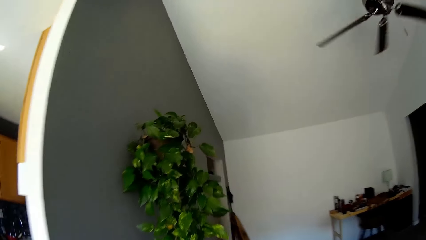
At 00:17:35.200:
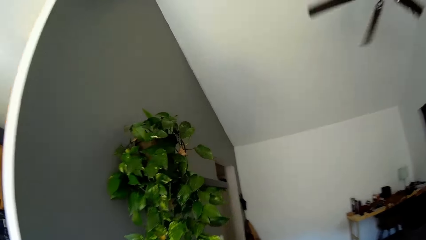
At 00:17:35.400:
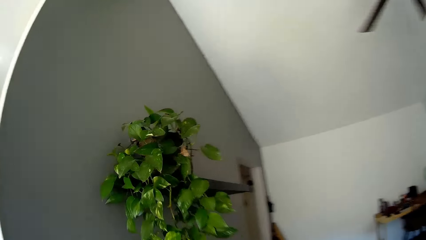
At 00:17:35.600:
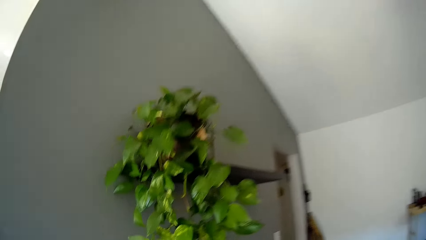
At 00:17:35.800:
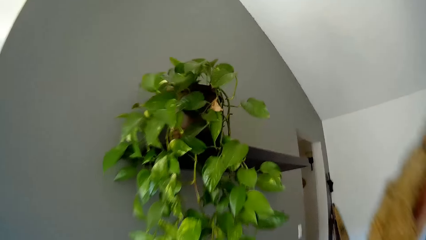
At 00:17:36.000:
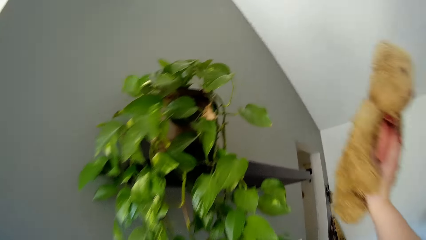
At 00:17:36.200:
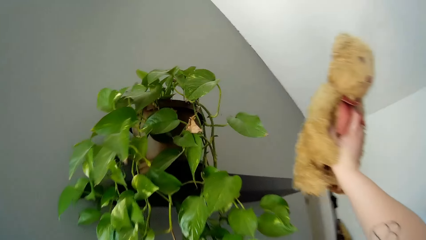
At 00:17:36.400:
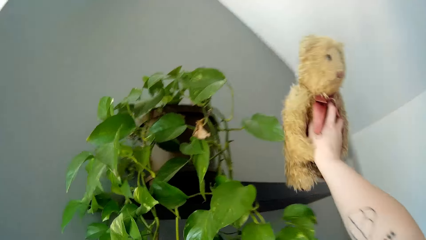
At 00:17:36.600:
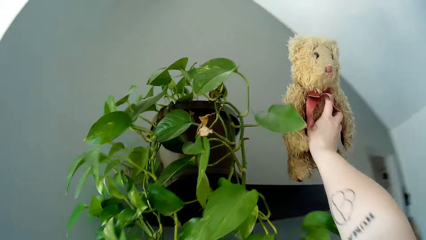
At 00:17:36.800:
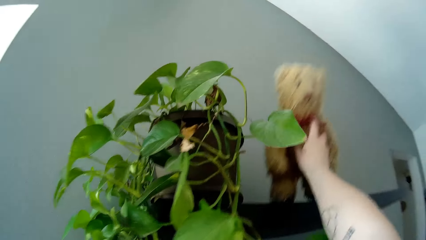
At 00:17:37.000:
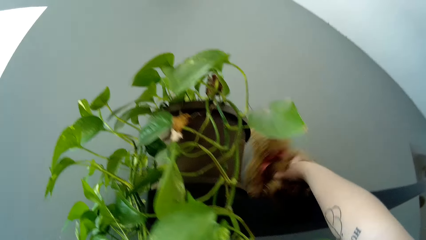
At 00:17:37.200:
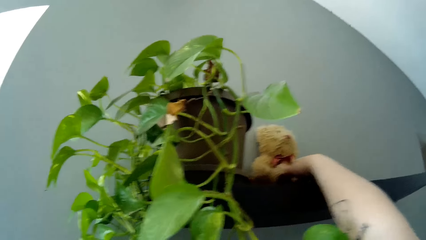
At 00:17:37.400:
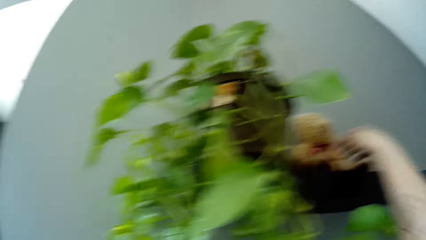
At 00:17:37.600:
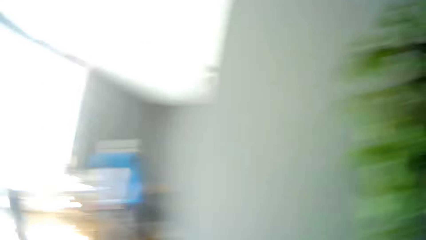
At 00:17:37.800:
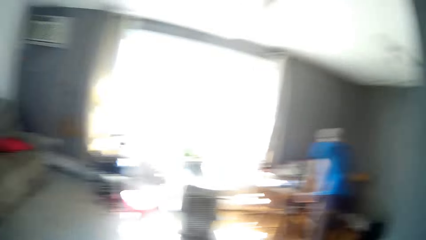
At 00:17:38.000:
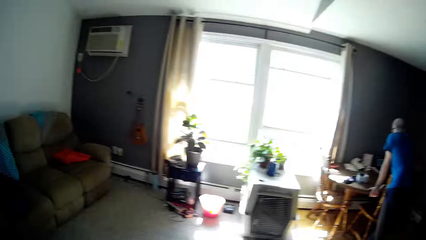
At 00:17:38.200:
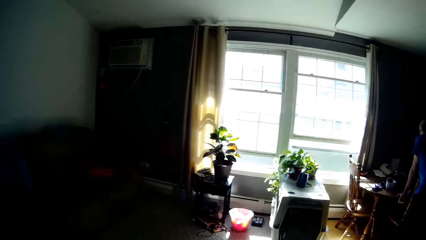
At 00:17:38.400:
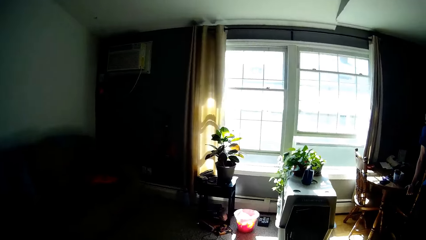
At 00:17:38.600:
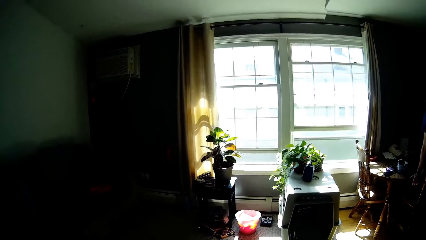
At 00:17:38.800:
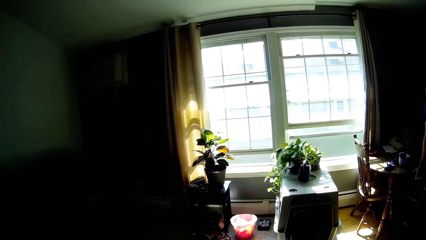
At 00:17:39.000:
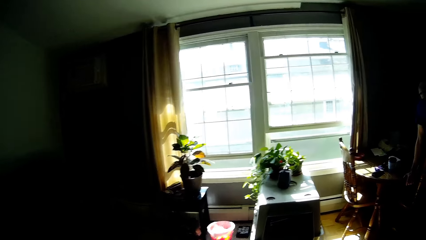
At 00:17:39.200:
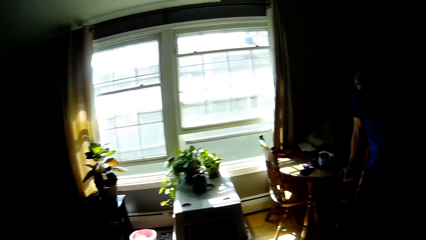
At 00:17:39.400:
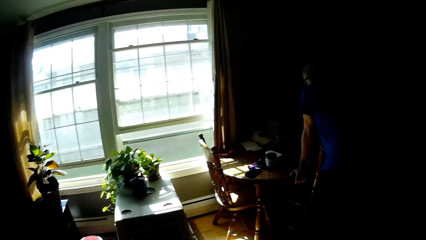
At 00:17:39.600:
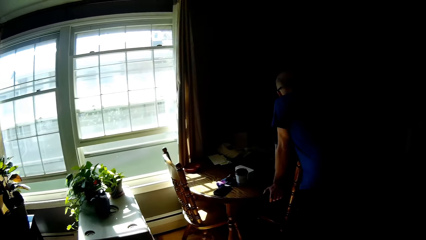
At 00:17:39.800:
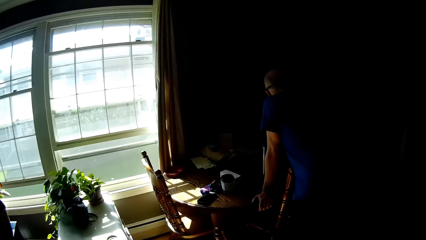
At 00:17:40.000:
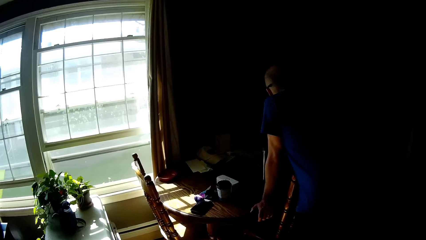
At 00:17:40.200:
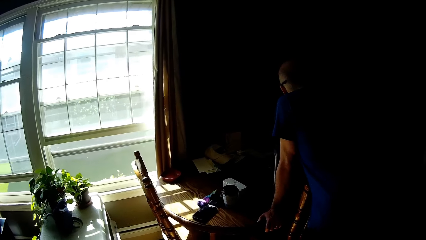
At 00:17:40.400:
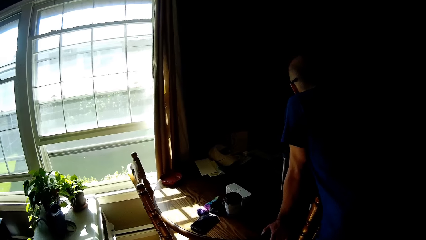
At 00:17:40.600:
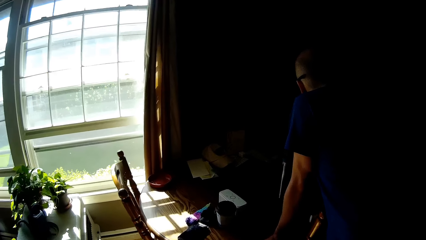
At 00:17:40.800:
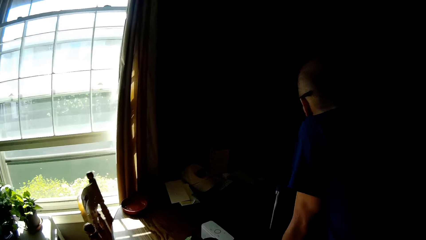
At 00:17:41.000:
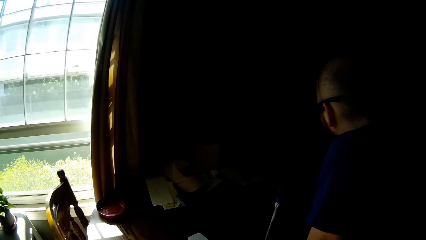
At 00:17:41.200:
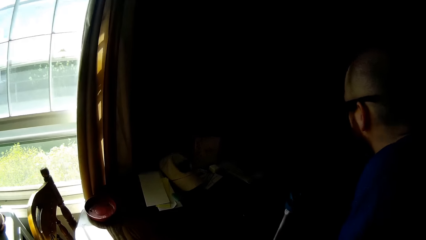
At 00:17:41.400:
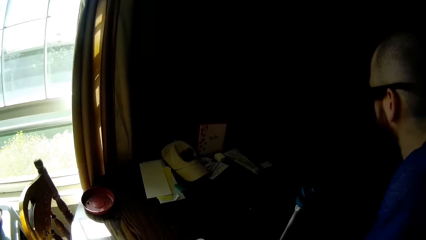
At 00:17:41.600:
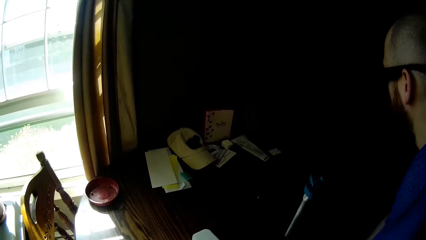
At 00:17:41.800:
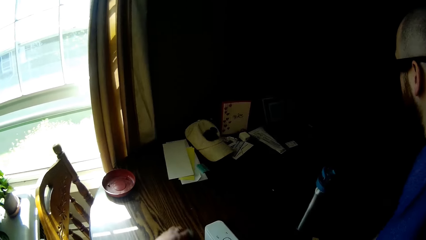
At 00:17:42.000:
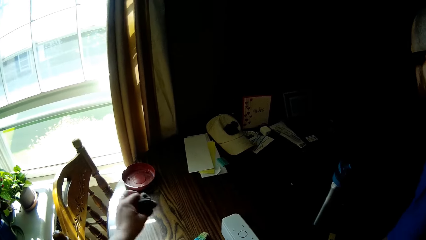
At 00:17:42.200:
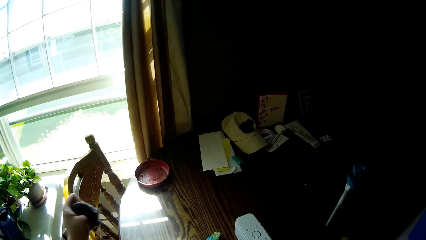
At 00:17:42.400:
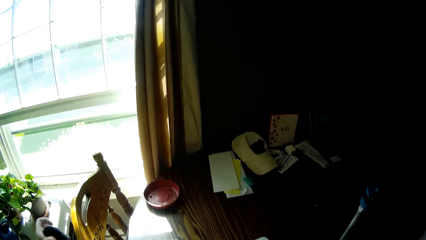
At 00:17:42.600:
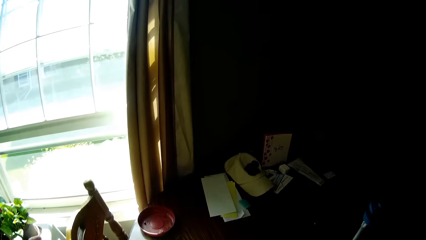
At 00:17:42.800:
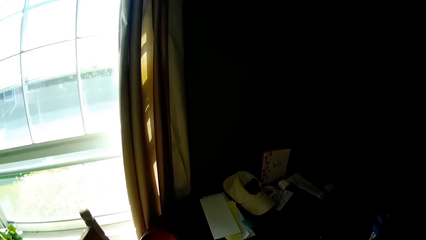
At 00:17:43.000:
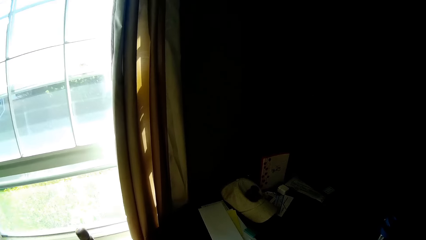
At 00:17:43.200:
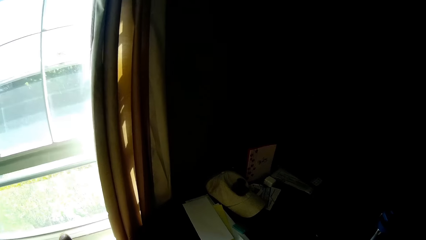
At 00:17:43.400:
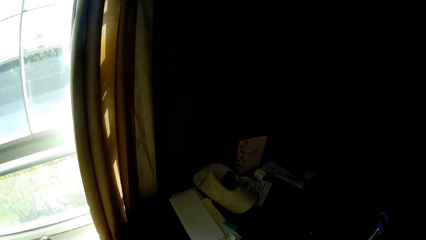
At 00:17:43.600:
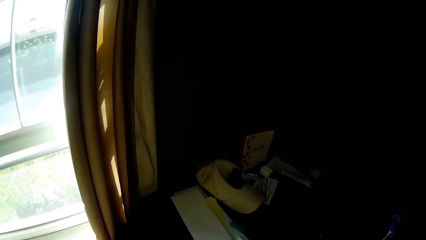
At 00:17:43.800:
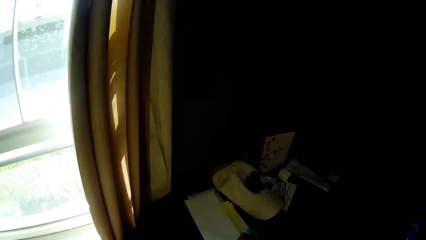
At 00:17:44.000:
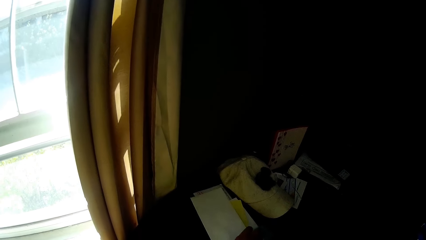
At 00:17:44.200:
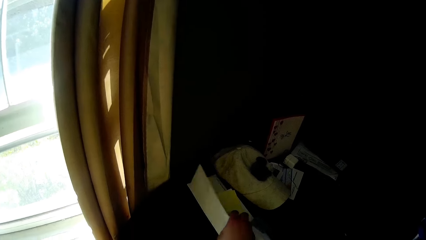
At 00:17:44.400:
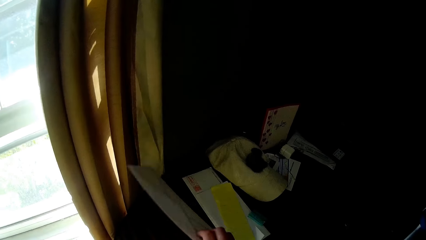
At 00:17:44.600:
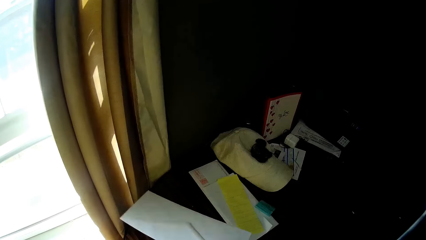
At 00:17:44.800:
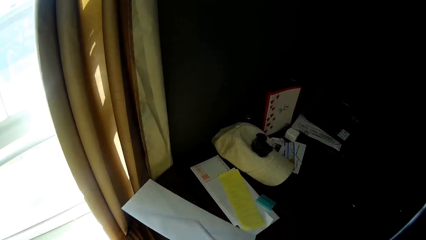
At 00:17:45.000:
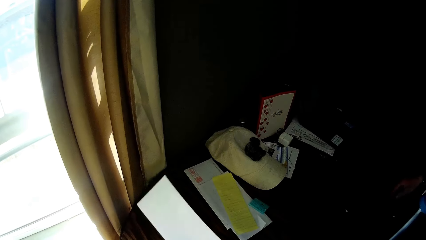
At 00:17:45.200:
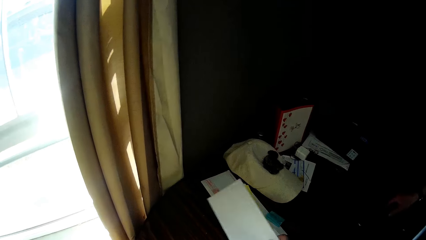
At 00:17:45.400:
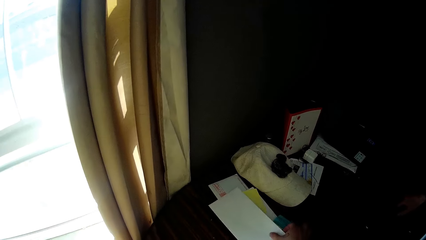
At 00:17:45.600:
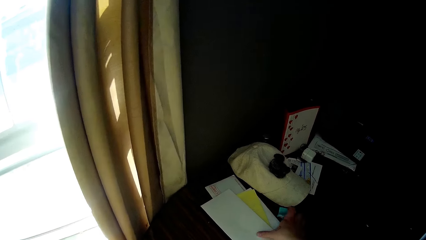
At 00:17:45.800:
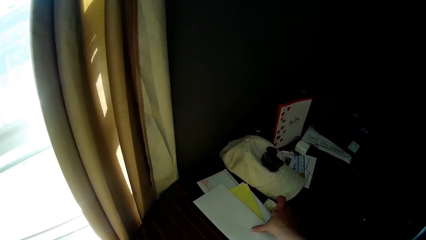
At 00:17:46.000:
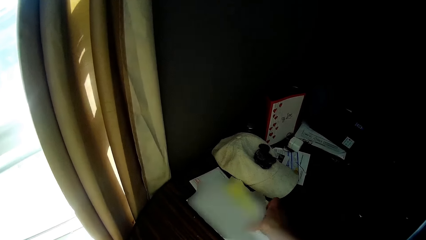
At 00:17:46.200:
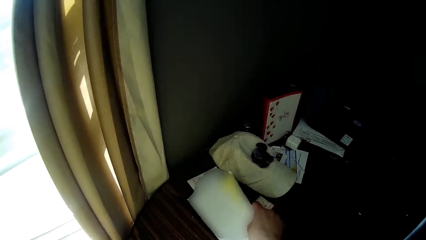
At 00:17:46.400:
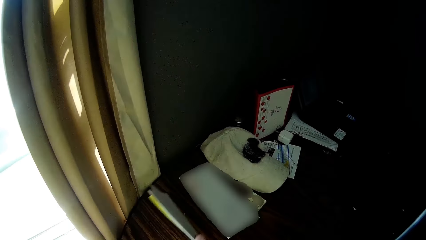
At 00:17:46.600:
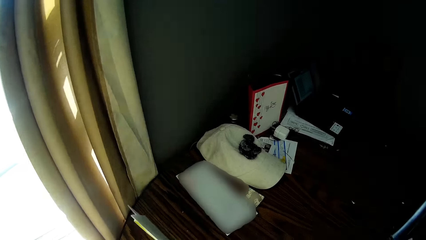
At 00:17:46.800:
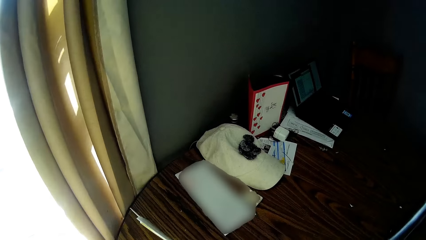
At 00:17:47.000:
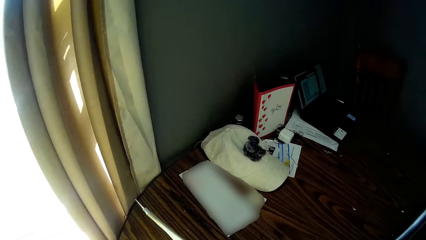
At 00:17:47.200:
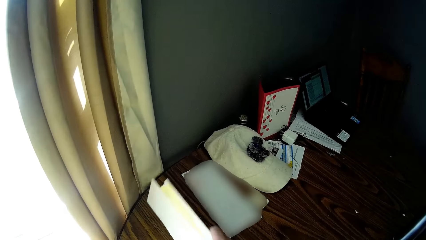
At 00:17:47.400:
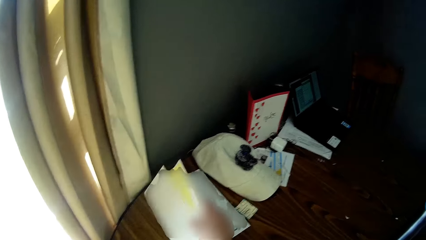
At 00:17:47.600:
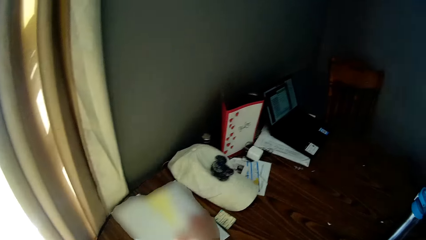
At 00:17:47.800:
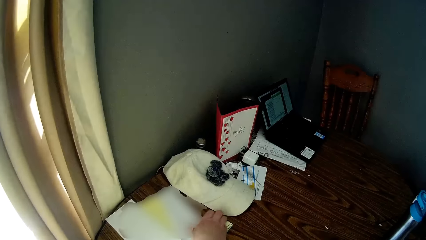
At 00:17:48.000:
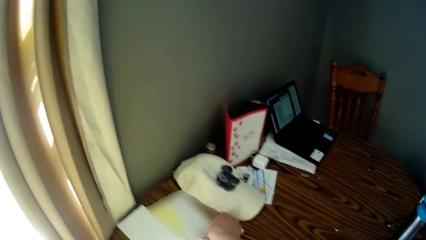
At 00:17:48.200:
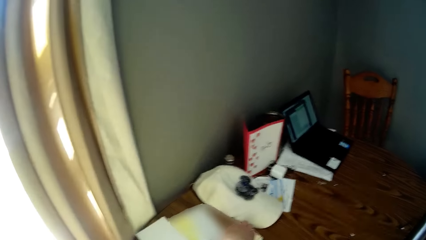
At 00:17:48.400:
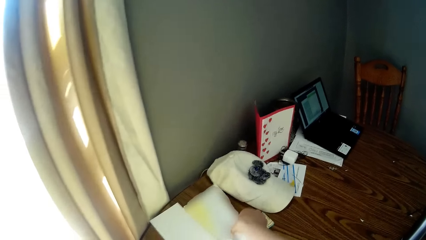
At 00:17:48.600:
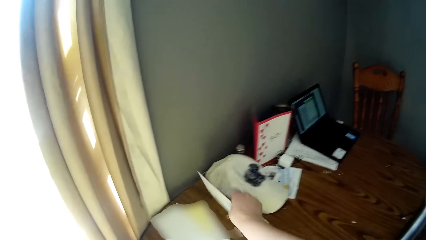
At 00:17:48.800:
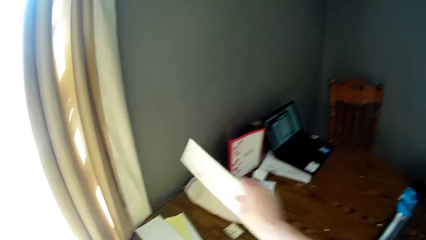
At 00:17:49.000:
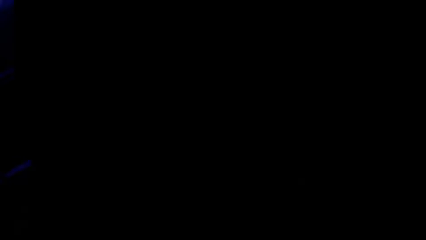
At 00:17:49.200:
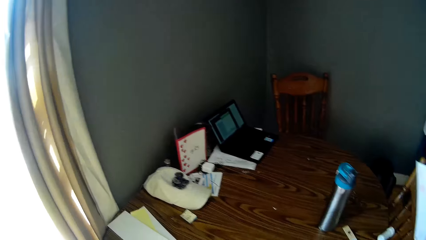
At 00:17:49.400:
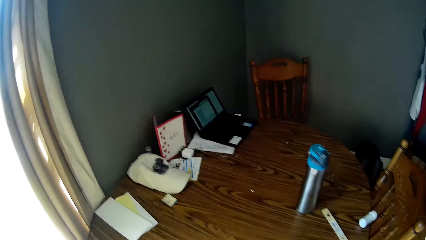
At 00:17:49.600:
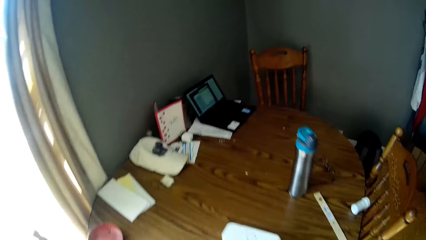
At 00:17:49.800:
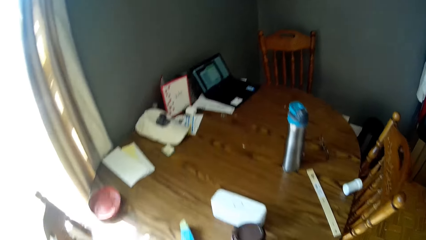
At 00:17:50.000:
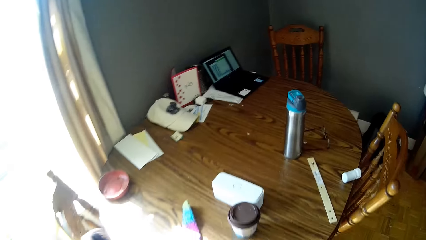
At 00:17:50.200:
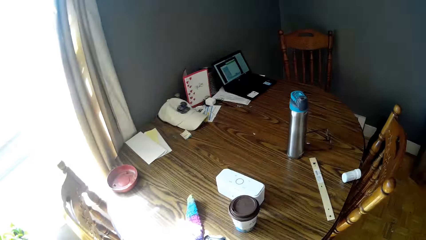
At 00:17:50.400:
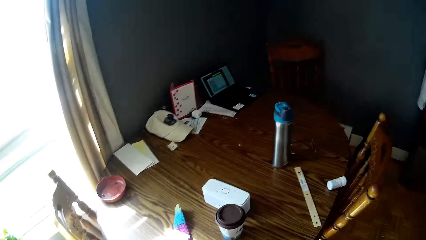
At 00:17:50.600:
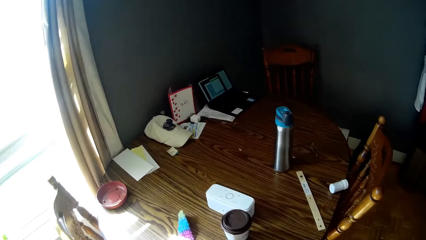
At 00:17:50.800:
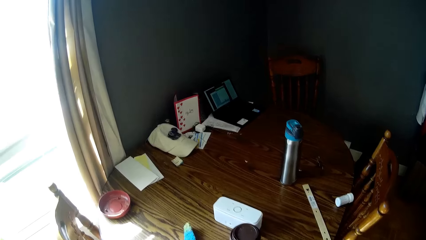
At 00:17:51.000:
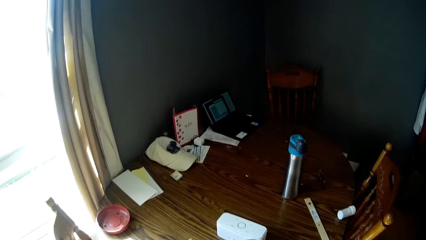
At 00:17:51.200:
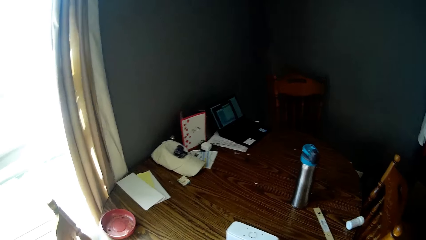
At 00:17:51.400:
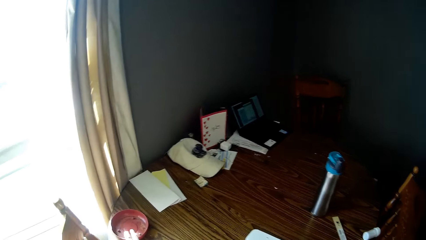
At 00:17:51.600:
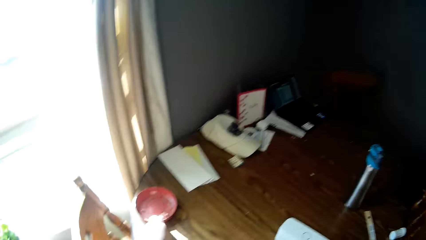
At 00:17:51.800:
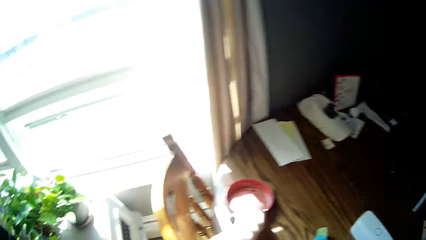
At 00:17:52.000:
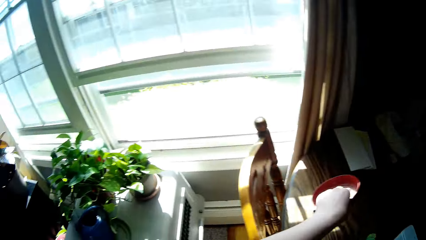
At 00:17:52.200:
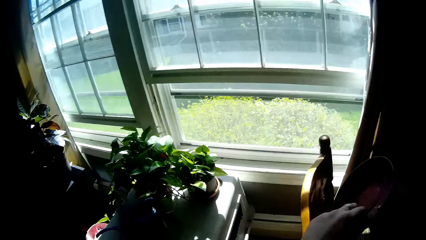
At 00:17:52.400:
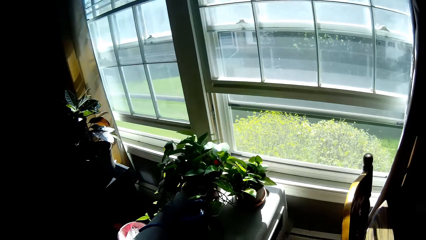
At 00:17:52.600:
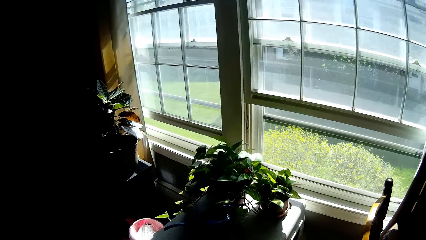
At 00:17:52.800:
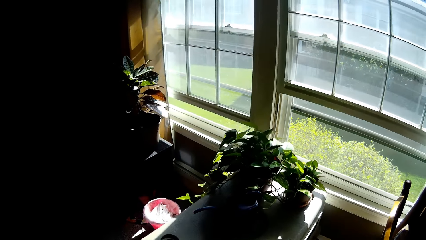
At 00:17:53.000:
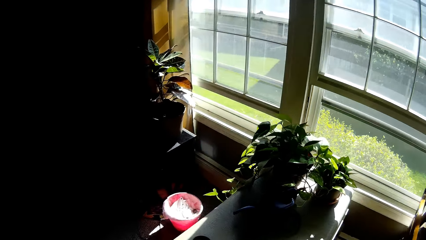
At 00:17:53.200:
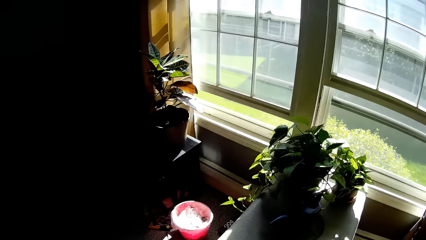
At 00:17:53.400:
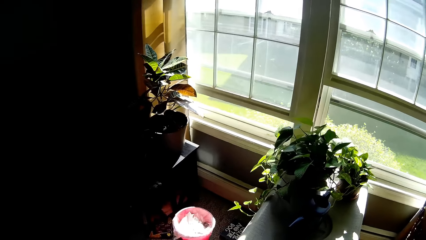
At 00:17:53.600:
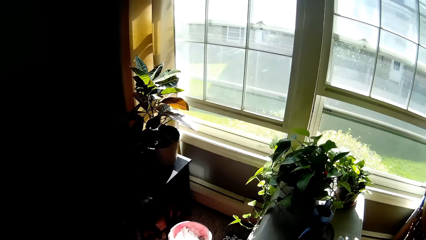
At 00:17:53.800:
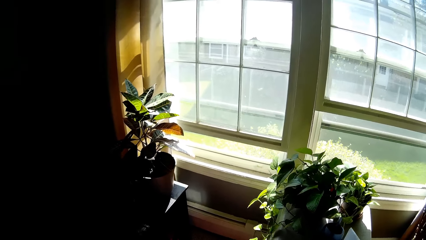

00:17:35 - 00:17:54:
The camera wearer drops a teddy bear on a table with her right hand. She walks to the table. She interacts with the man. She adjusts an envelope on the table with her right hand. She looks at the papers on the table. She picks the stack of envelopes from the table with her right hand. She drops the stack of envelopes on the table with her right hand. She picks an envelope from the table with her right hand. She picks a bowl from the table.
